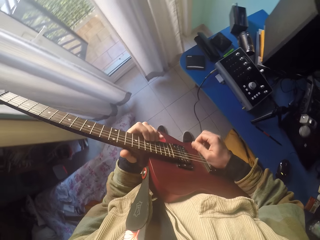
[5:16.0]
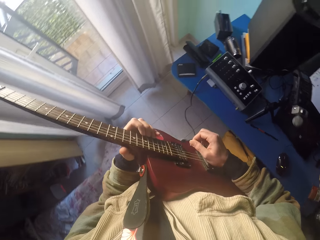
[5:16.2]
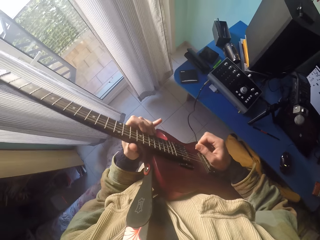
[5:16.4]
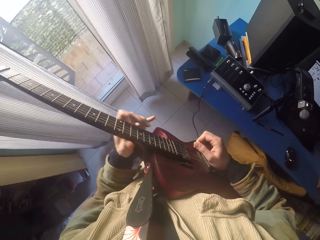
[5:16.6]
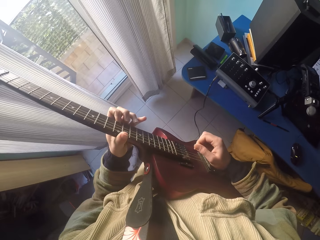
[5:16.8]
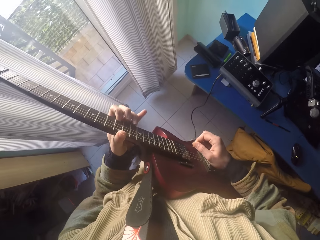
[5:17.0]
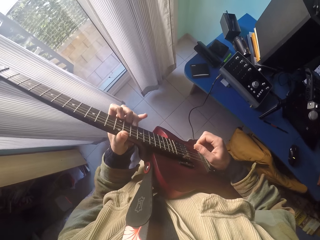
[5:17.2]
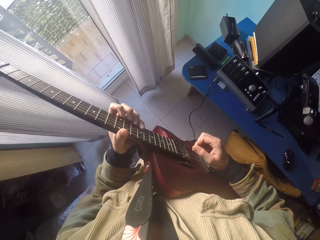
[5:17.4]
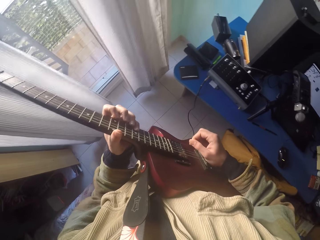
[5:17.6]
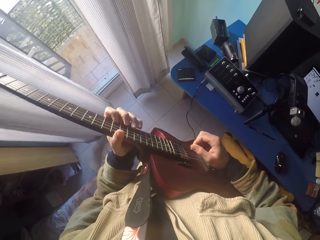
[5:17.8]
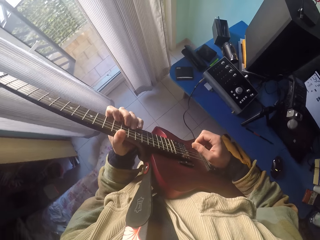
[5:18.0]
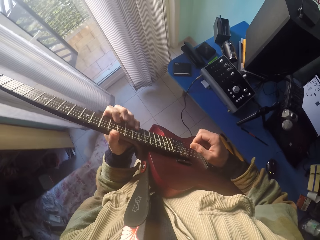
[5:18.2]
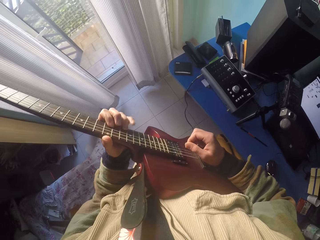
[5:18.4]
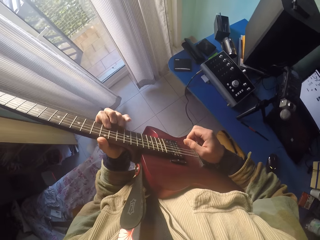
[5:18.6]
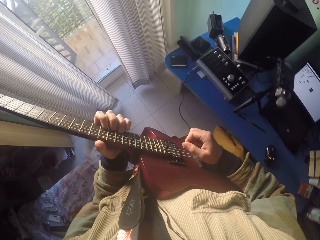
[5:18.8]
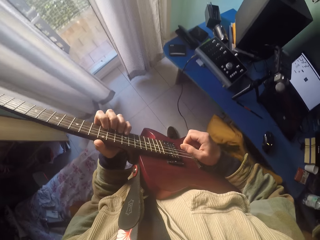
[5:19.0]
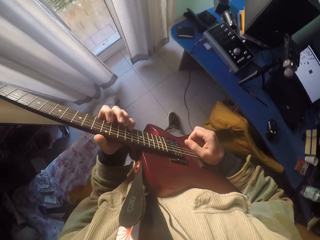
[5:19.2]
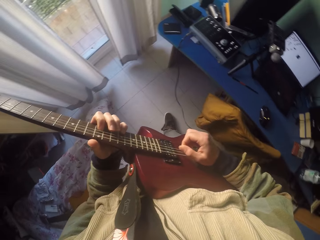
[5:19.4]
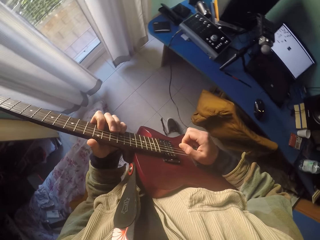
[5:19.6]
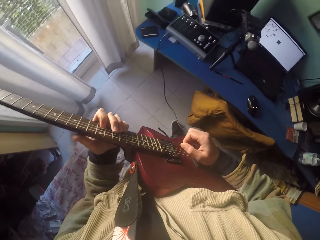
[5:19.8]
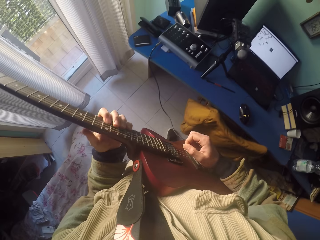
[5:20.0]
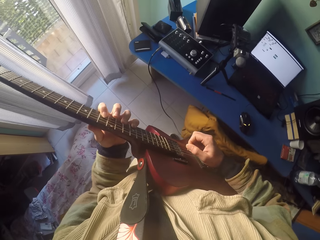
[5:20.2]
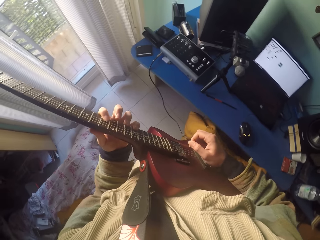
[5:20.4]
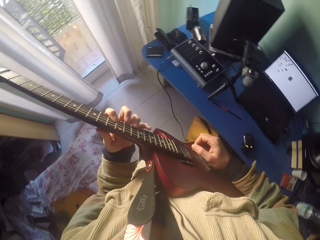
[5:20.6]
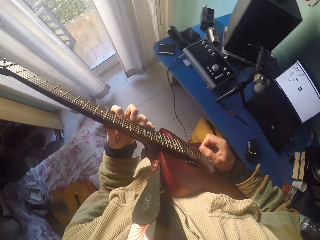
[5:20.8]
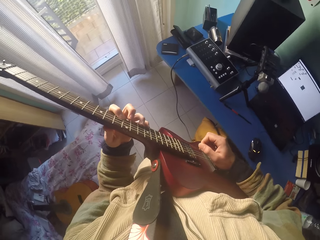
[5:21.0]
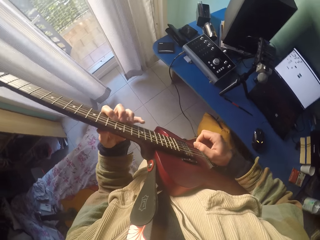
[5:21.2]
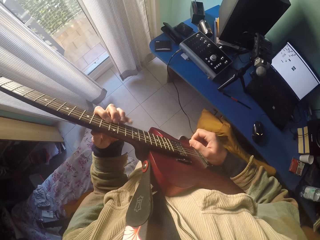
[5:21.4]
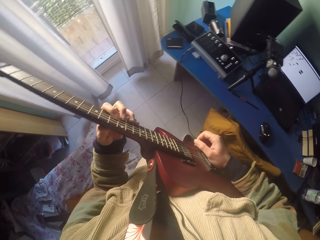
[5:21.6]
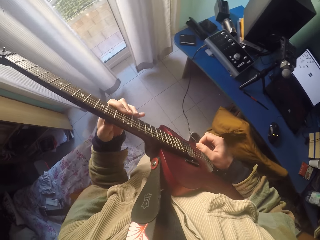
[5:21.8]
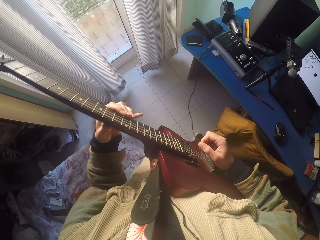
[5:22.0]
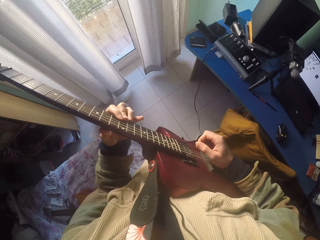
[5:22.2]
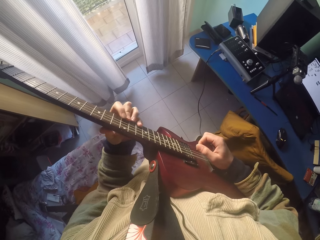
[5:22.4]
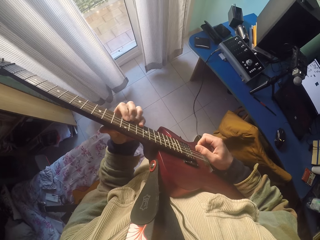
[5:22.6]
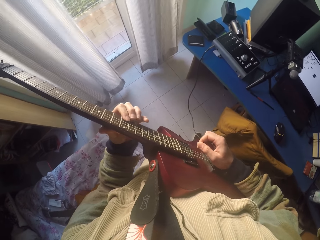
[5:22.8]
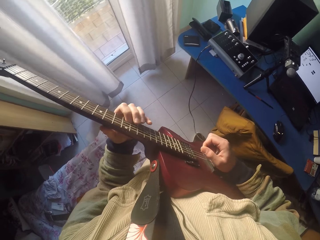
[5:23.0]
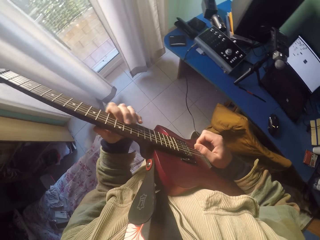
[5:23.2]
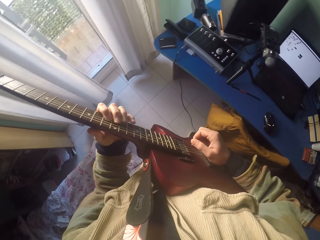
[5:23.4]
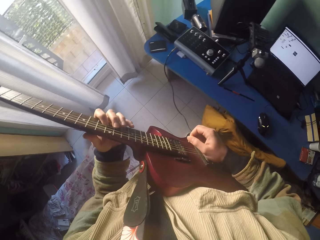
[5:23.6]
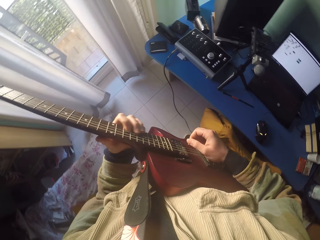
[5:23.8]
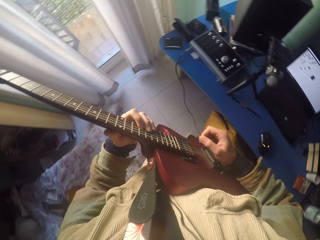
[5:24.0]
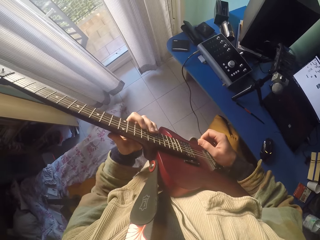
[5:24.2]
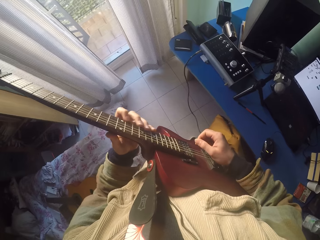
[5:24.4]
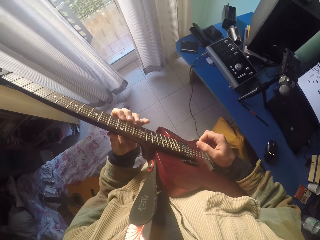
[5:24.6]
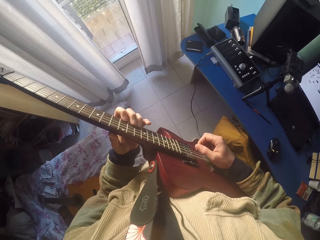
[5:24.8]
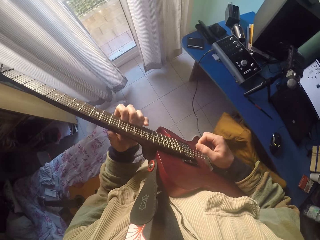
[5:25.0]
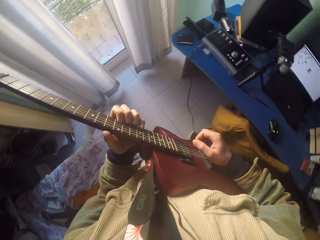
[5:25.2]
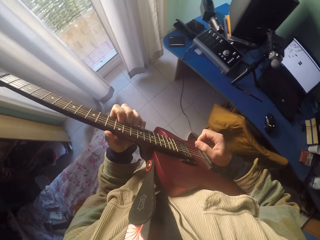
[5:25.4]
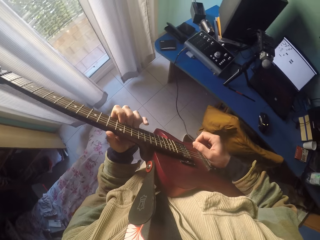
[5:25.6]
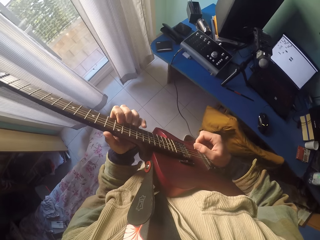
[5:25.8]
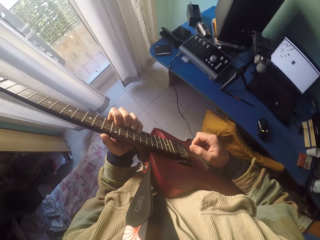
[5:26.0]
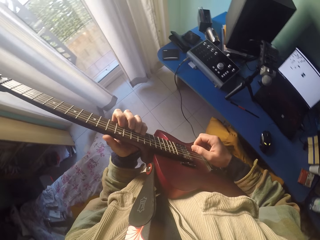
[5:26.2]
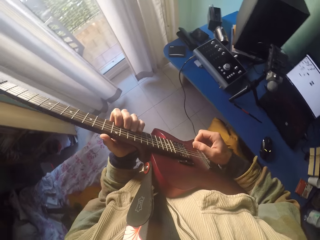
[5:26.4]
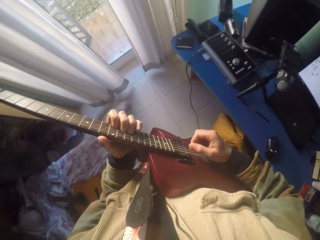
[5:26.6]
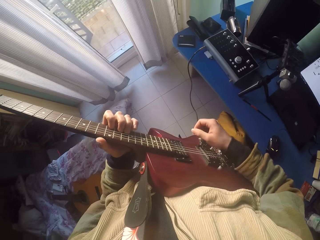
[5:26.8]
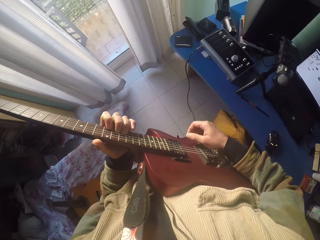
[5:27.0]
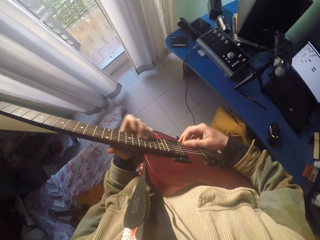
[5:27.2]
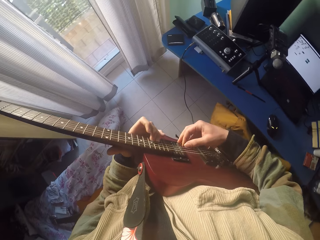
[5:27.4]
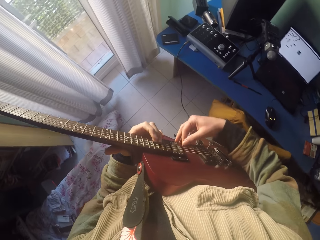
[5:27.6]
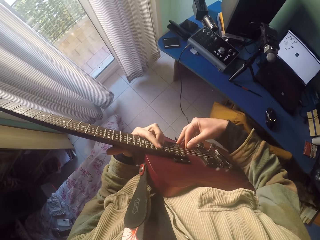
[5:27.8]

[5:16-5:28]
The camera wearer moves a leg. They play on the guitar position markers and the strings with the fingers of the hands. They move the leg. They play on the guitar position markers and the strings with the fingers of the hands.

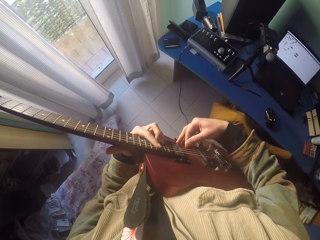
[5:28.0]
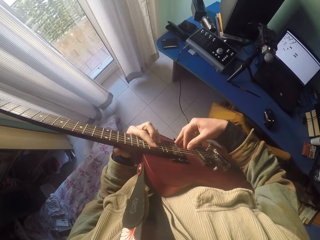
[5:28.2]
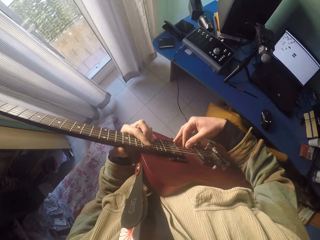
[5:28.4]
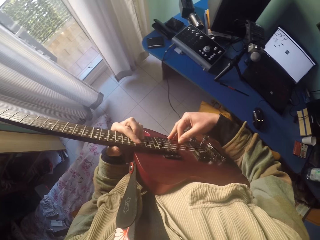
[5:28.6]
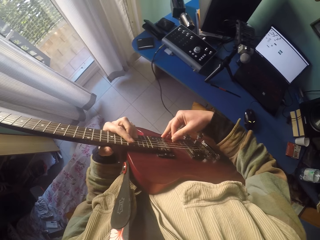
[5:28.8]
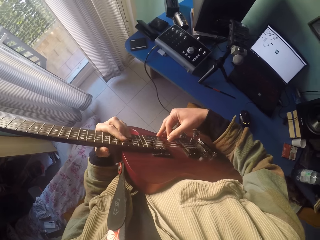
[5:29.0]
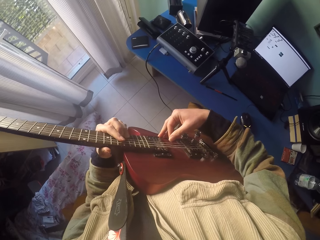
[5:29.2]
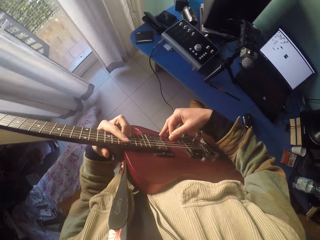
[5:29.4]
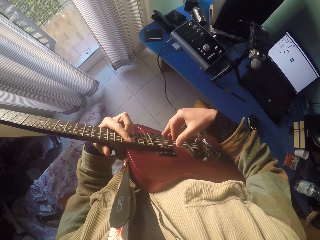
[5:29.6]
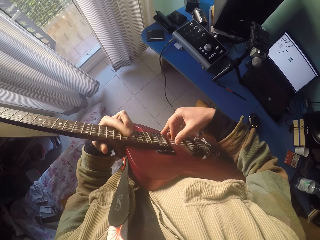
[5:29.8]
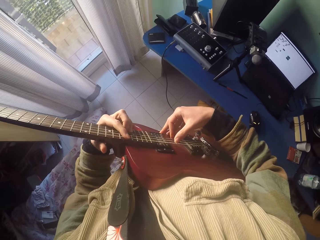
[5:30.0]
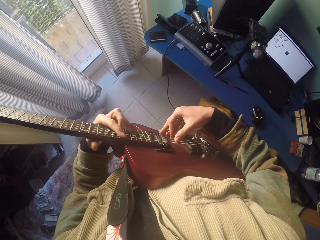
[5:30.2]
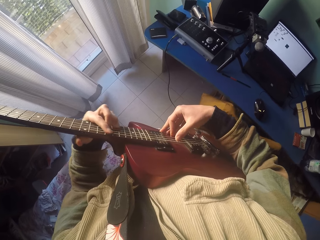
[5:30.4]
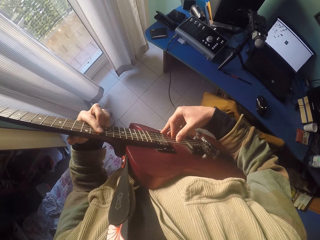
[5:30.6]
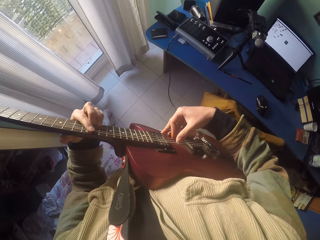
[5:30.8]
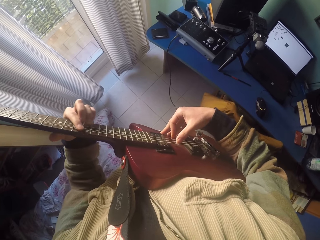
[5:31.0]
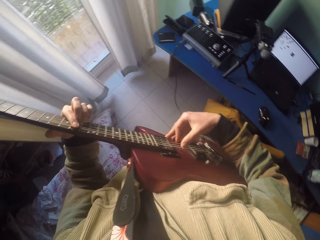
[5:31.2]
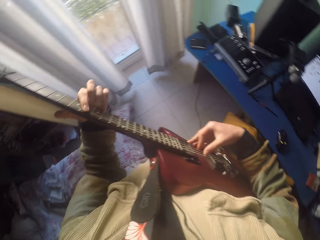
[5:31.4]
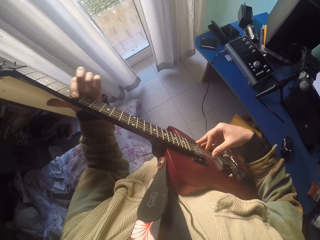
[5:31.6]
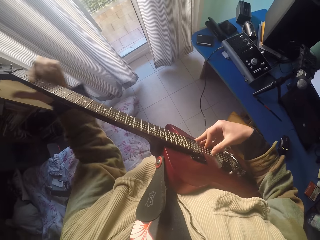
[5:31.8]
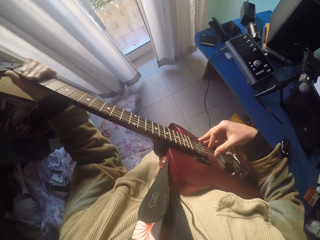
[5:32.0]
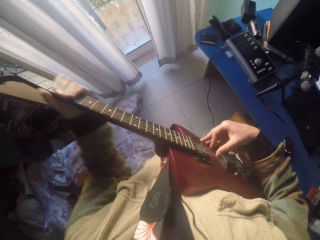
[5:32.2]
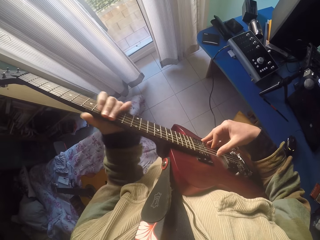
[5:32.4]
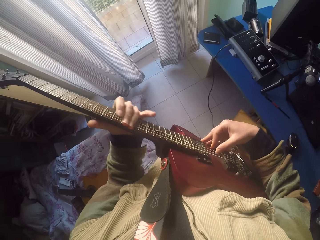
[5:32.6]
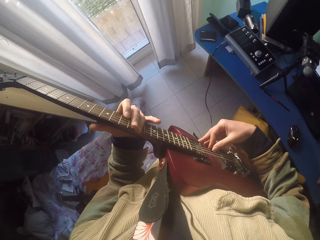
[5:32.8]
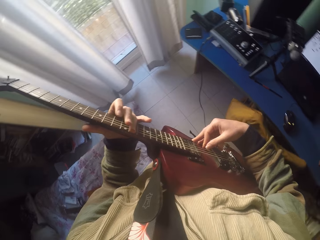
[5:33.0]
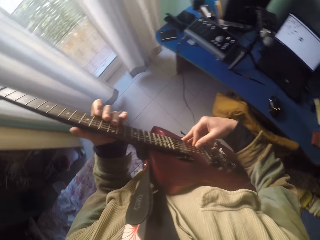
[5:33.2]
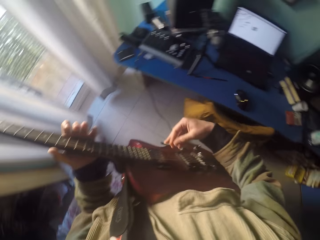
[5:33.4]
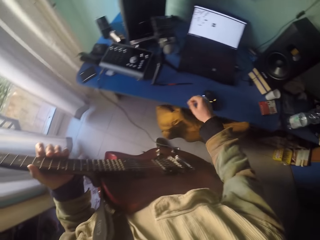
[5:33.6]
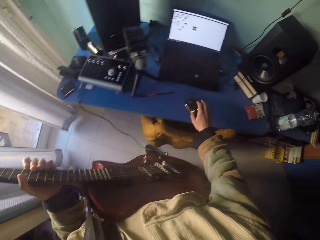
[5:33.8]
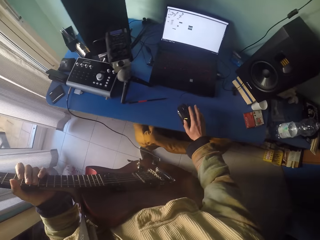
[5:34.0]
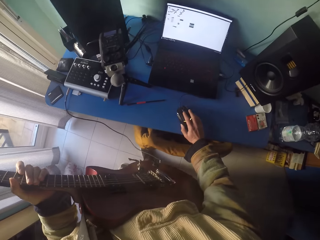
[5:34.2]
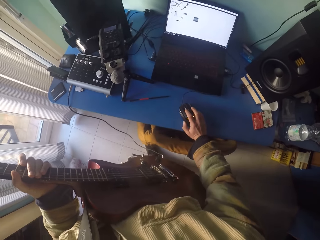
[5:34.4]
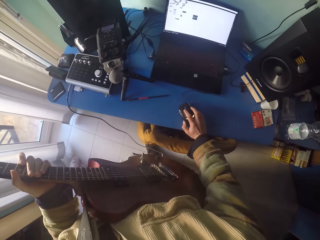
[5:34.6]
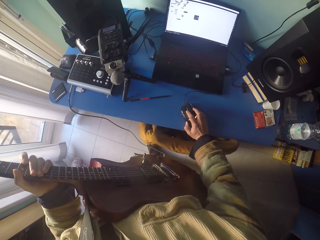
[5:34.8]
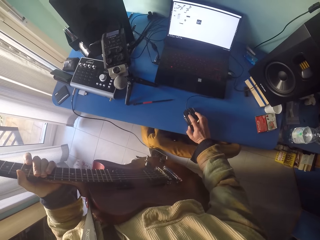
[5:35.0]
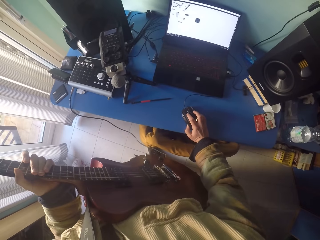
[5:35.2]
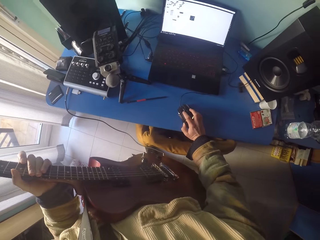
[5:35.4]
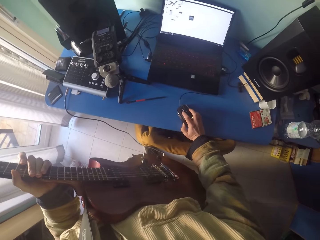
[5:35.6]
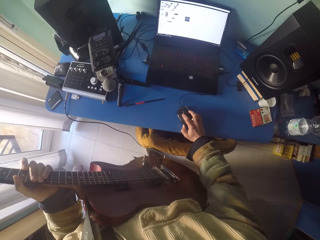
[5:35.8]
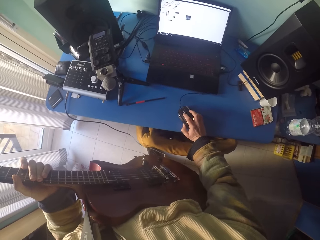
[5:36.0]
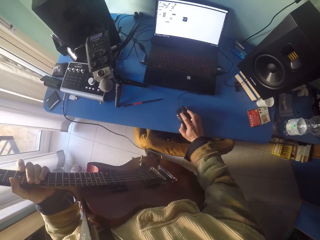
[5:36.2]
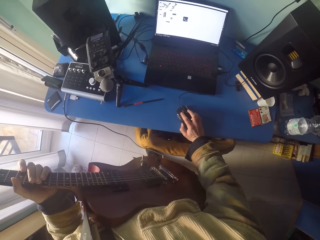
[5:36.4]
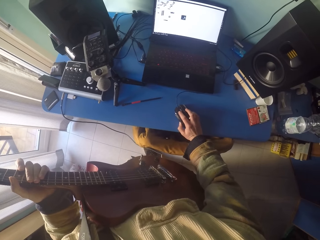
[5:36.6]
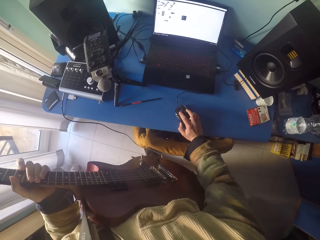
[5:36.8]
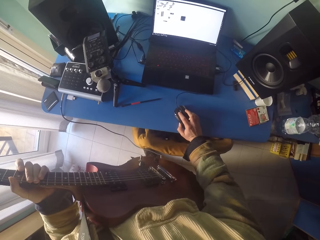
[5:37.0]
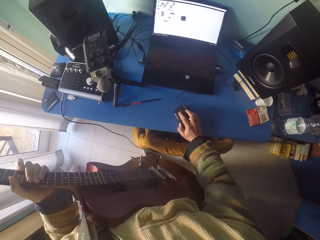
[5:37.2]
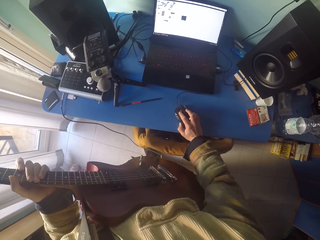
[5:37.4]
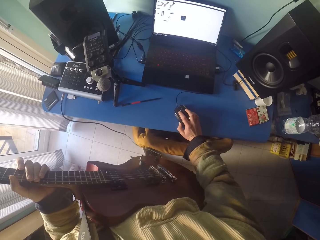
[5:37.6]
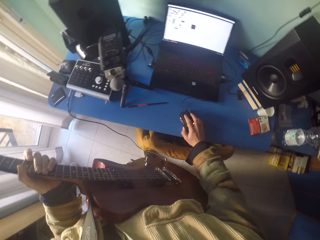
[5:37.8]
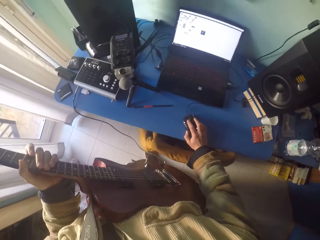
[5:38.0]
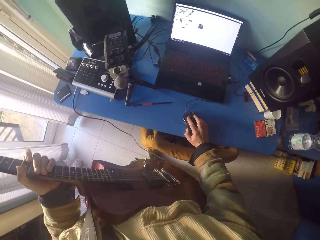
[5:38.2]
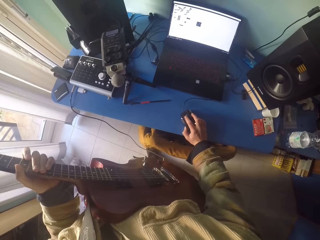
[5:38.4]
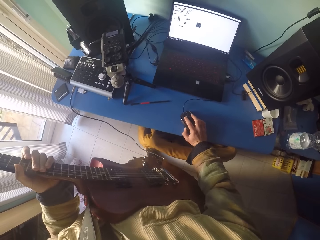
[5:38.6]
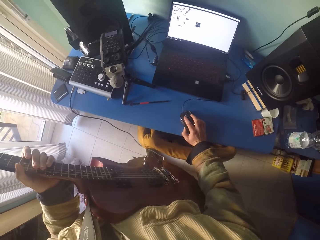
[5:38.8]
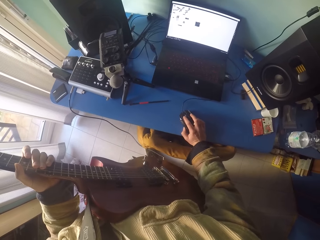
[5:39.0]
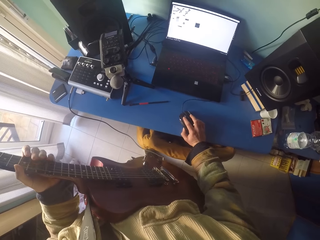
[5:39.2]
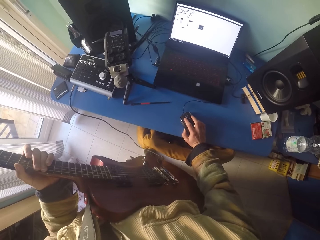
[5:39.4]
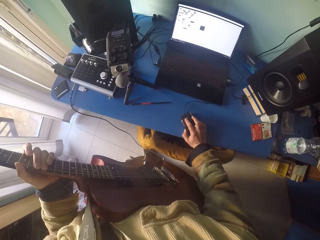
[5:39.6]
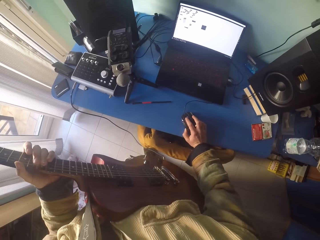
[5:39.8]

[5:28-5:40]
The camera wearer plays the guitar strings with the left hand. He does so again. He clicks the mouse with his right hand. He operates on a laptop with the black plastic laptop mouse.
